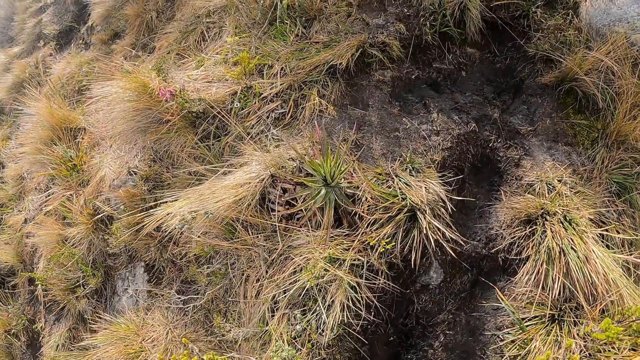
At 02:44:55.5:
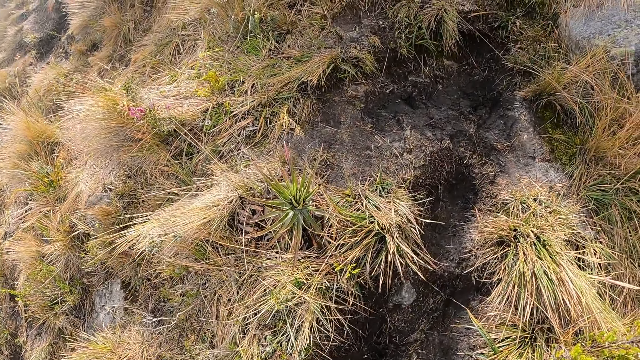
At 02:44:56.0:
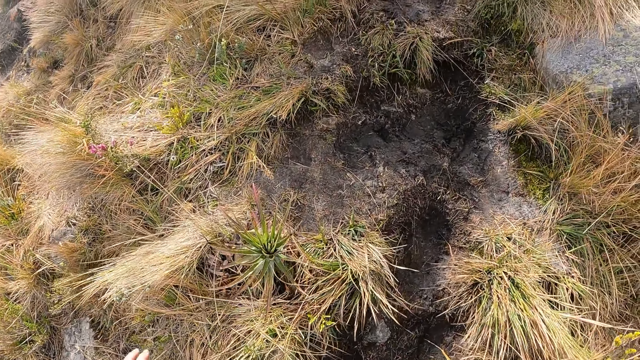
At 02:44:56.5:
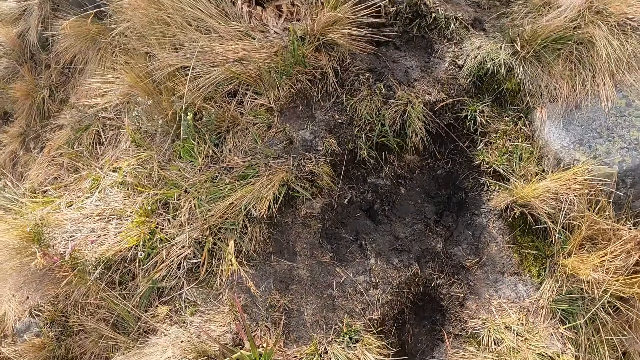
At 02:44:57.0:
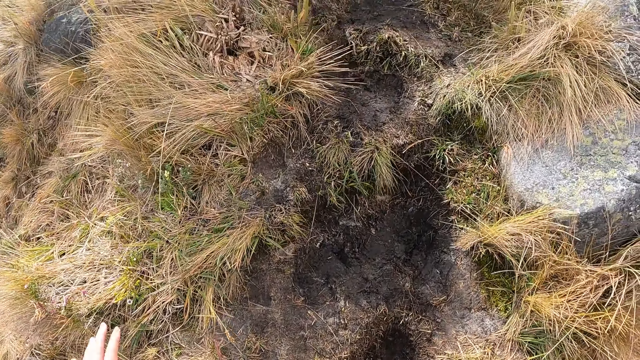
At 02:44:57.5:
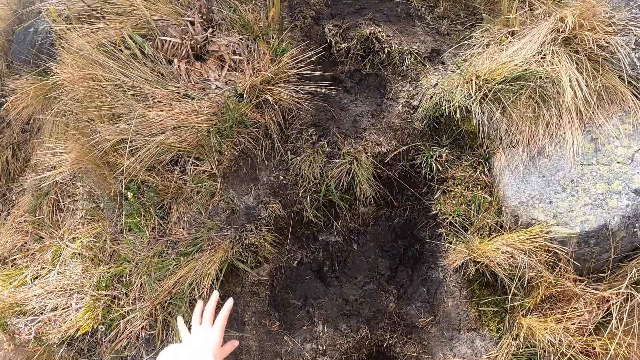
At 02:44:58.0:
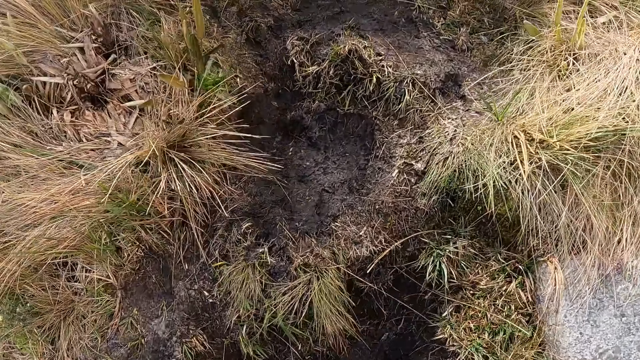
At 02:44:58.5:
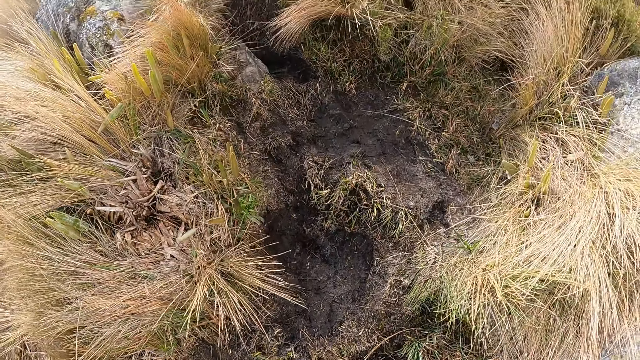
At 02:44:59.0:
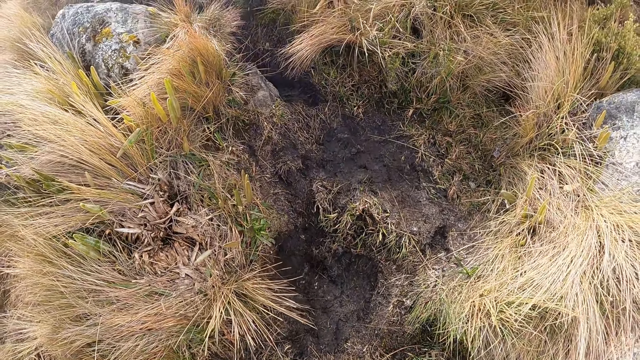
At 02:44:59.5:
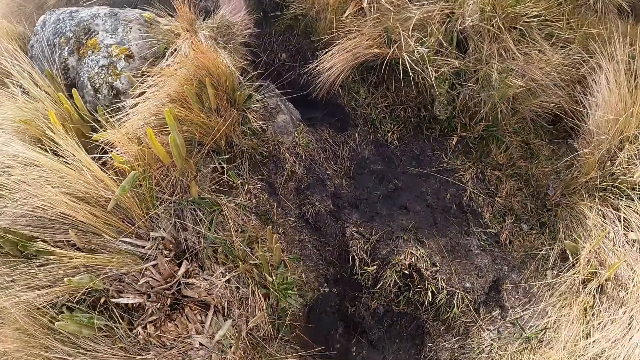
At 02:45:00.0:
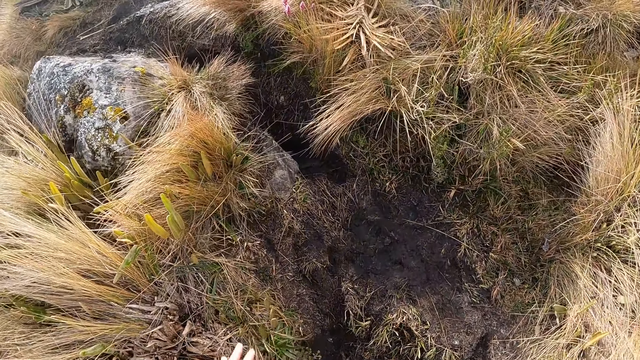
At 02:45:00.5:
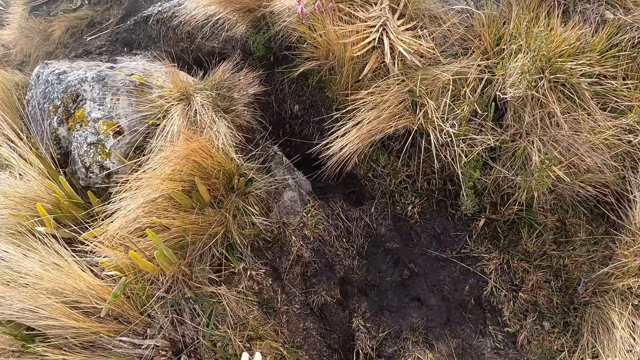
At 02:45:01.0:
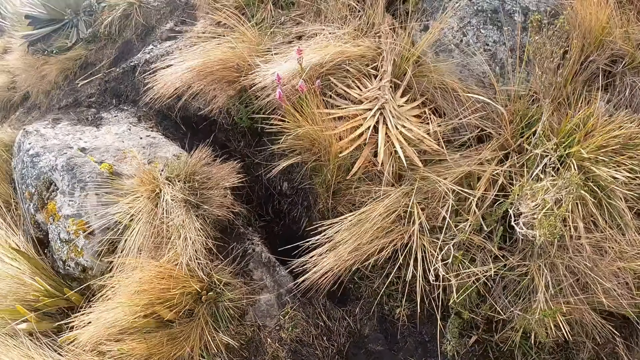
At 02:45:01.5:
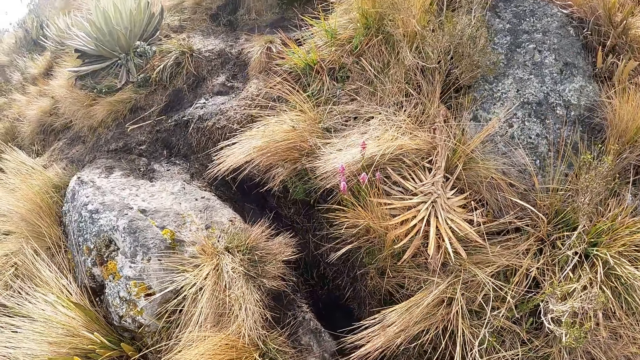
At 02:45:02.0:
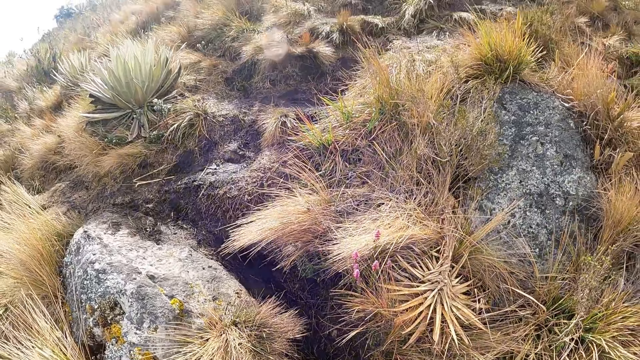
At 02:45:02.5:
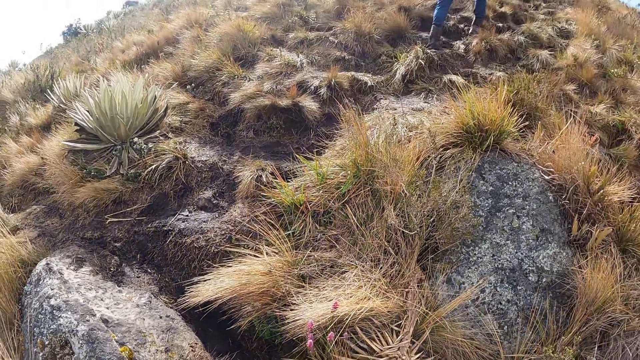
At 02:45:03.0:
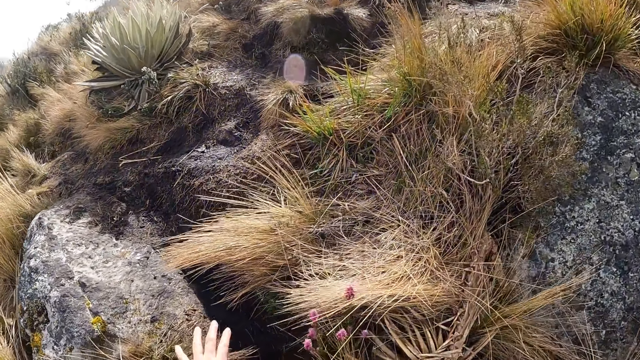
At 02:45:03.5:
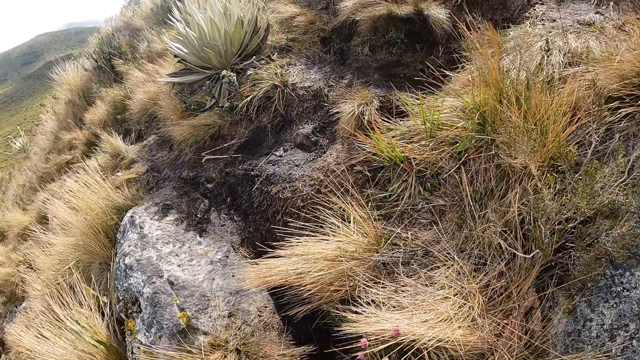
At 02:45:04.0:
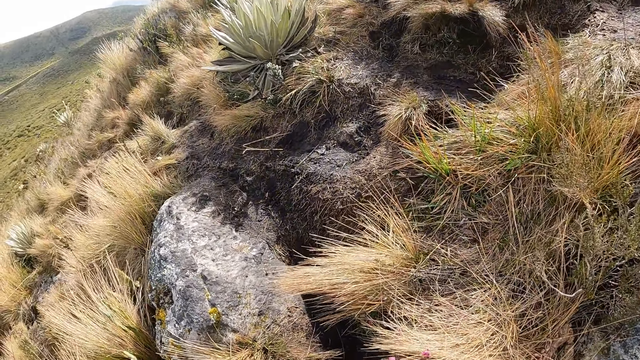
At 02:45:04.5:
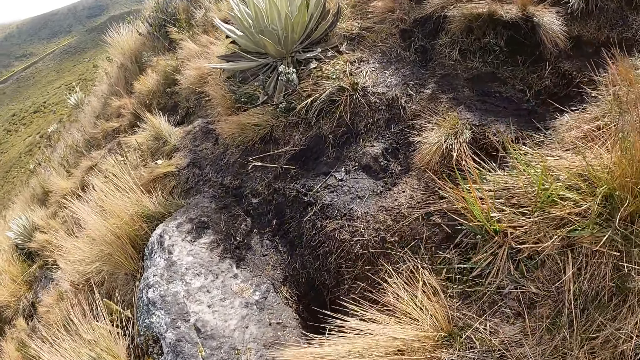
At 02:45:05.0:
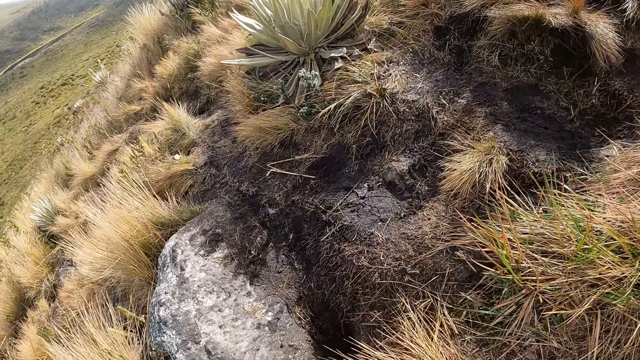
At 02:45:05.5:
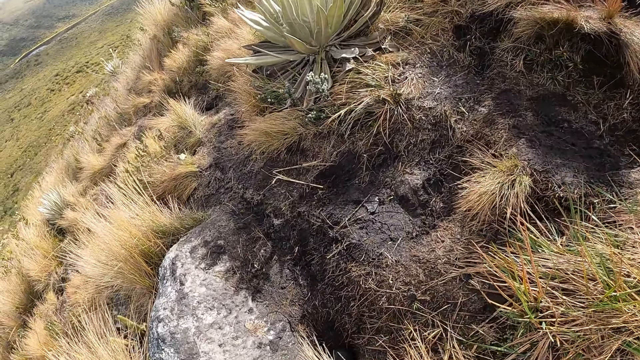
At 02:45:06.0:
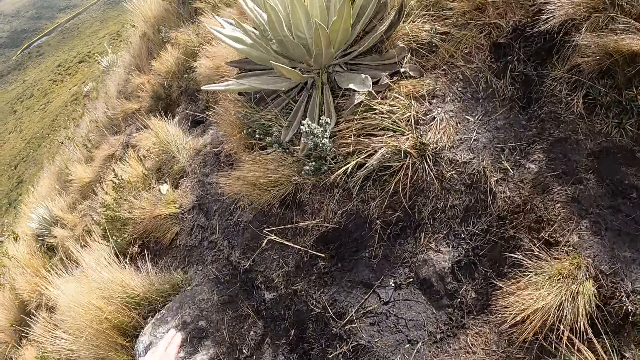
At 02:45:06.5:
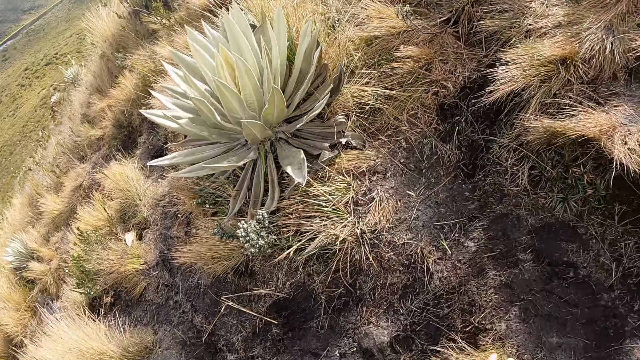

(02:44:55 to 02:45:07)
The camera wearer walks up the hill. He touches the ground with his left hand. He touches a rock on the hill with his left hand.

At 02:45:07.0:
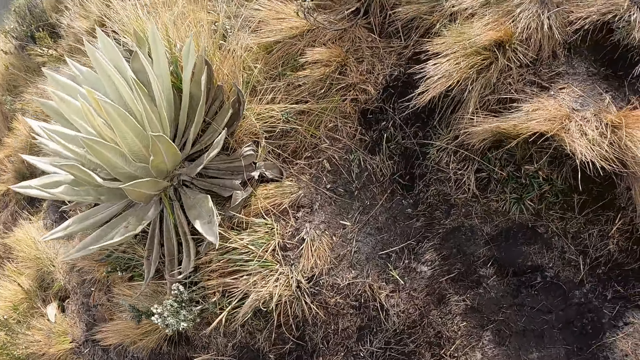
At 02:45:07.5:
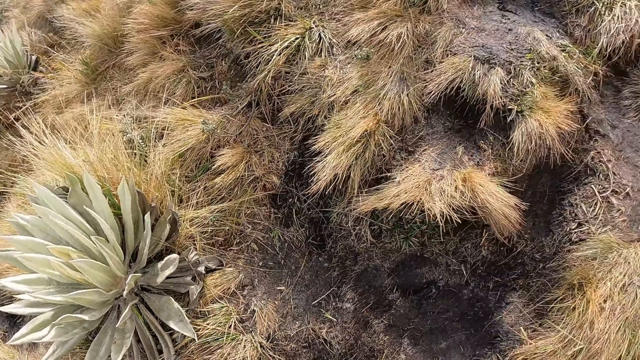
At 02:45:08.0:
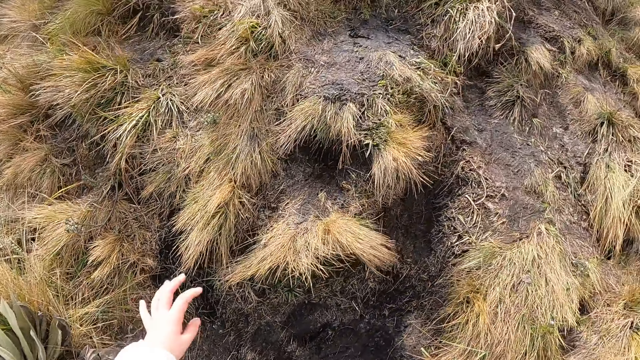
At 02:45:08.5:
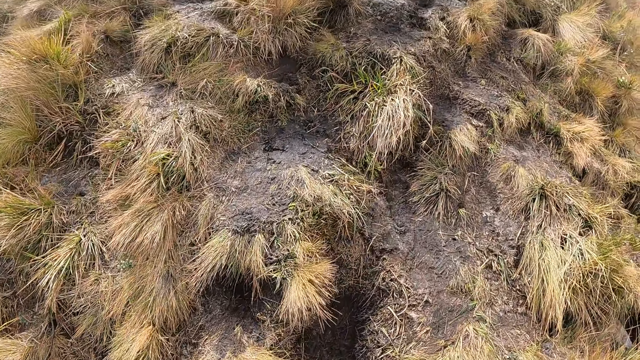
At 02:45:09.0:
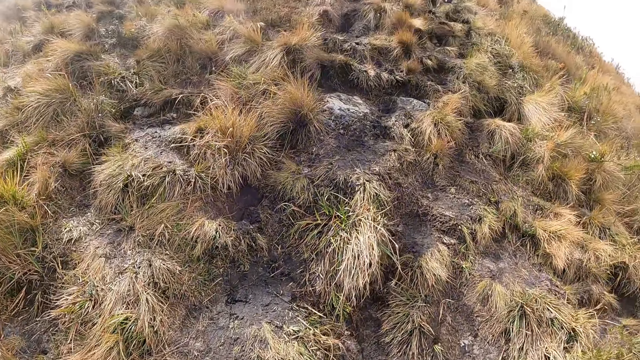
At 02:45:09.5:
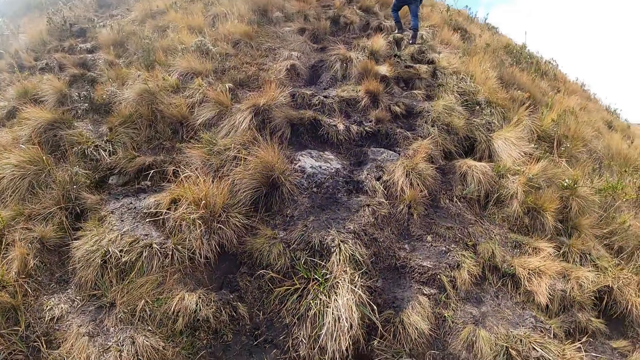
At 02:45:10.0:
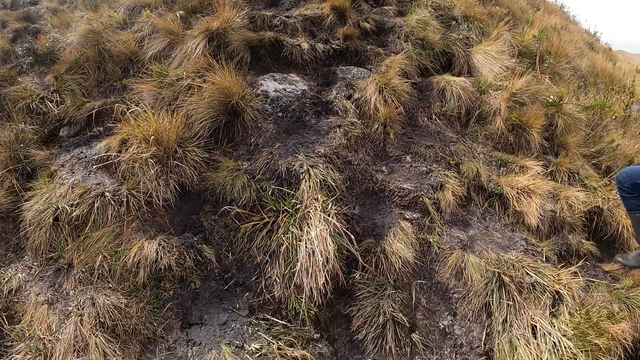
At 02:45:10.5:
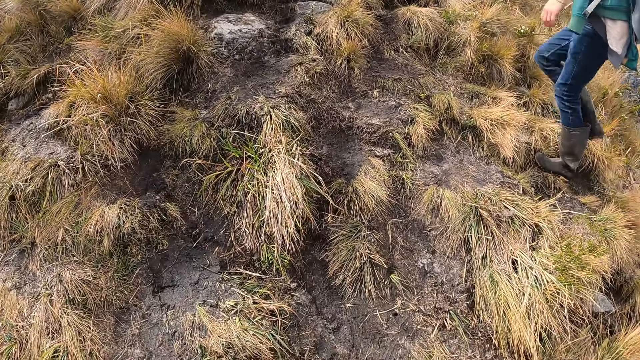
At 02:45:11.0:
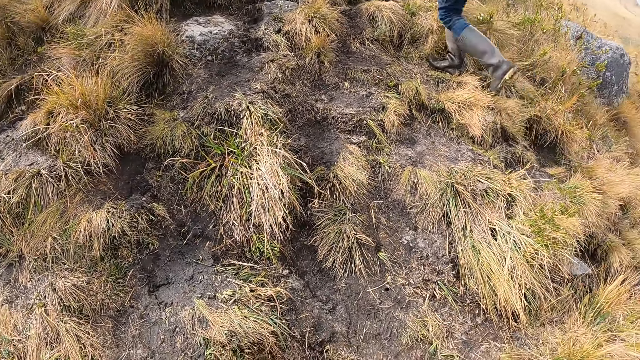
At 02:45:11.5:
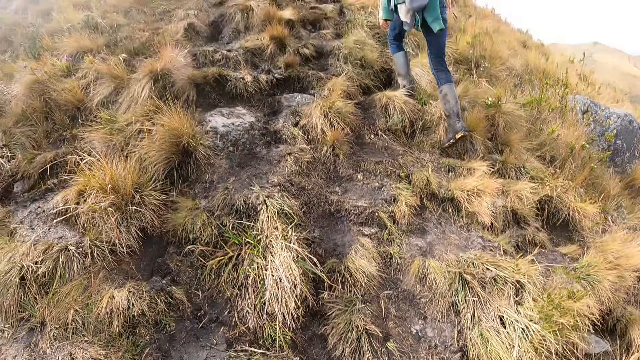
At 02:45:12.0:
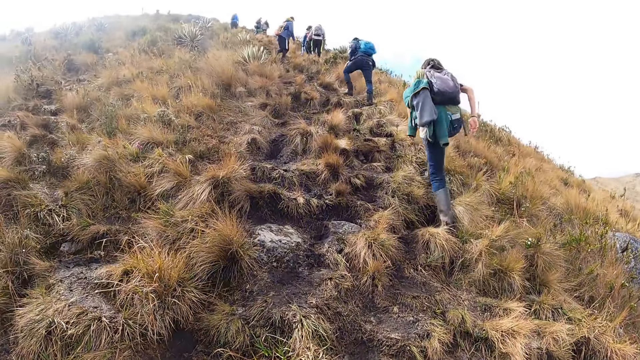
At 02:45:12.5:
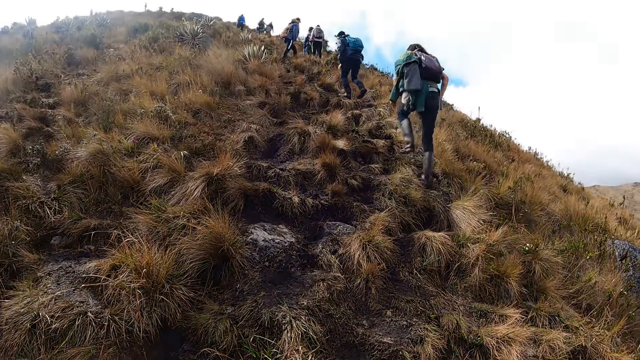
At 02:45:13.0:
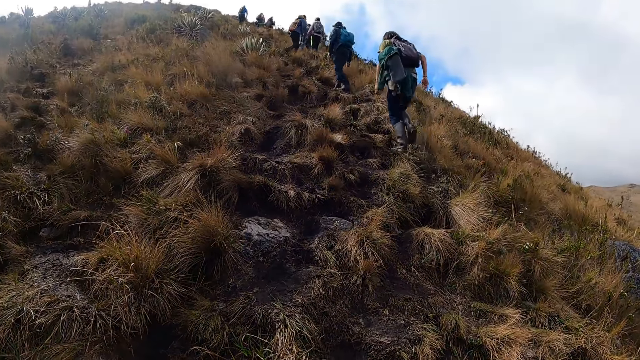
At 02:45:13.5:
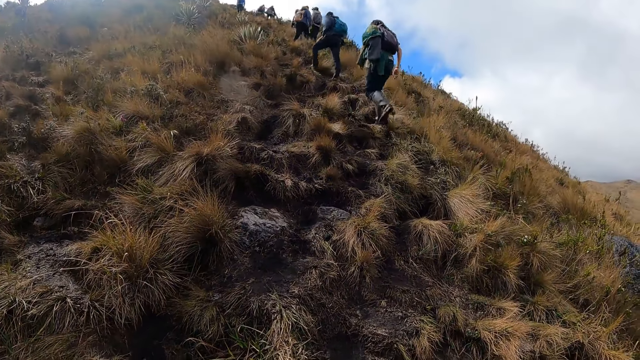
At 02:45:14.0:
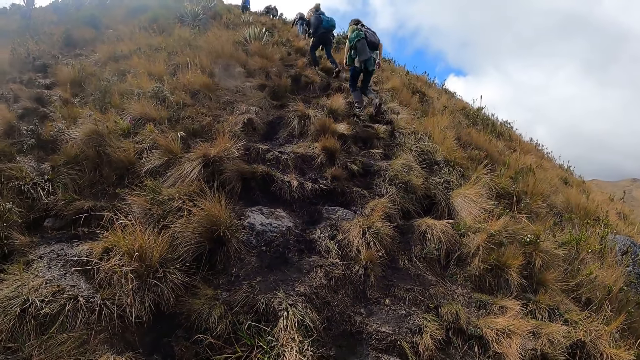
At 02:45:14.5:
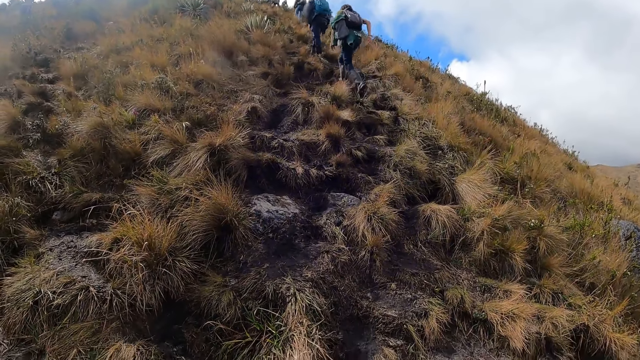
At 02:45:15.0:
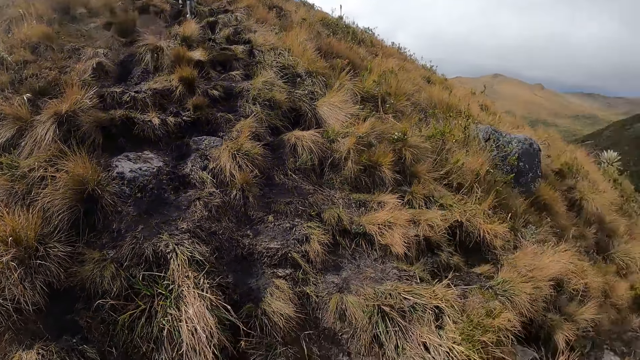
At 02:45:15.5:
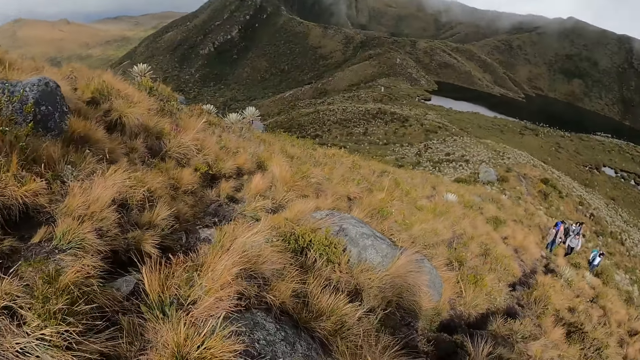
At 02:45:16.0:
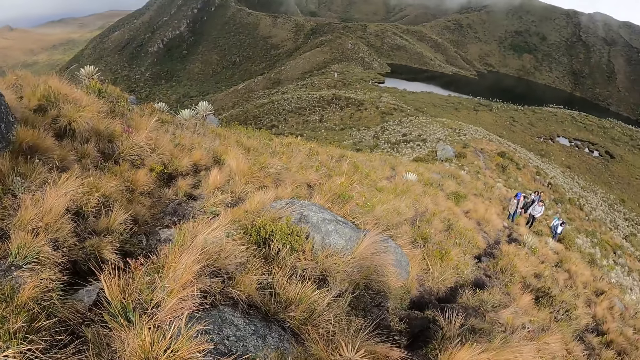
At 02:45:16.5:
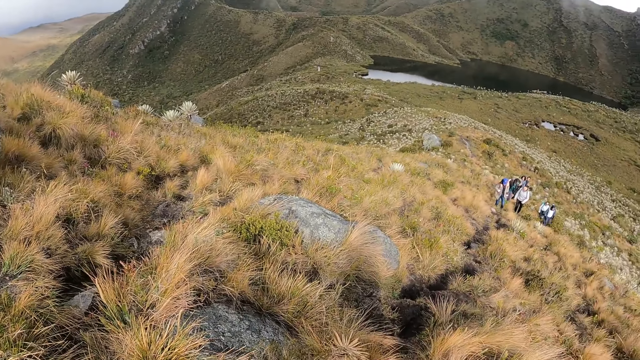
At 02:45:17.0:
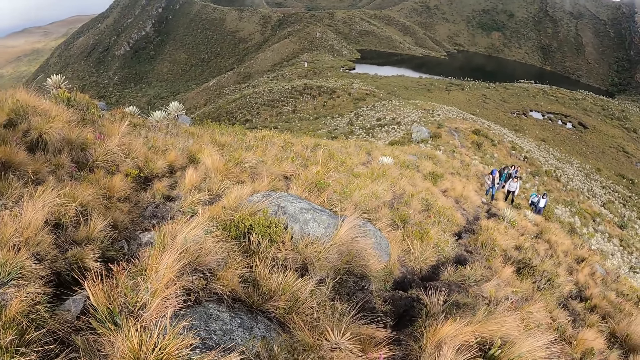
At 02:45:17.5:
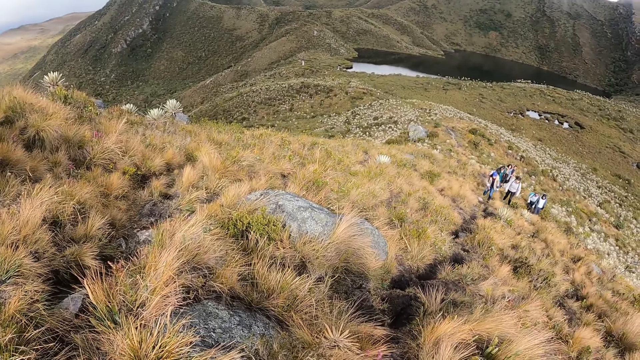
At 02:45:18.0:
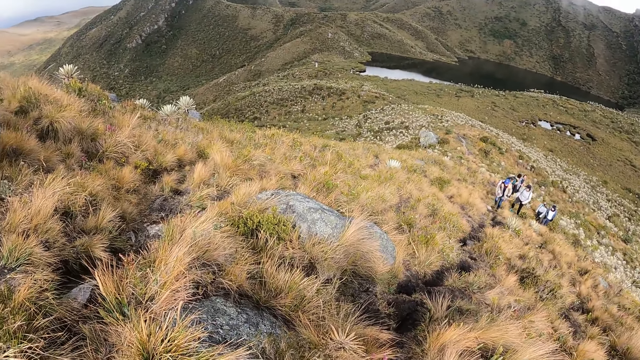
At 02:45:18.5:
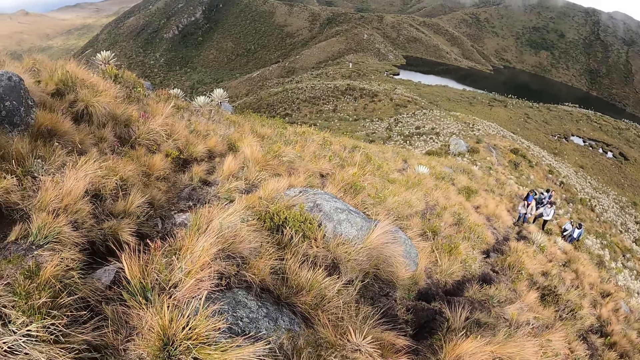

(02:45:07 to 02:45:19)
The camera wearer gestures with his left hand. The man walks up the hill. The camera wearer looks around the field.
